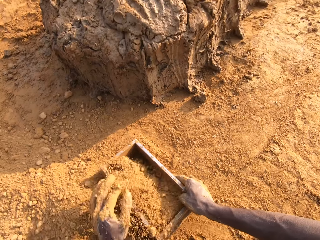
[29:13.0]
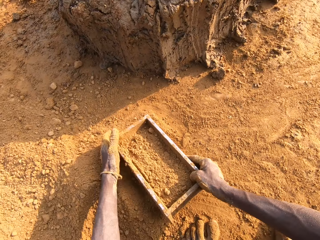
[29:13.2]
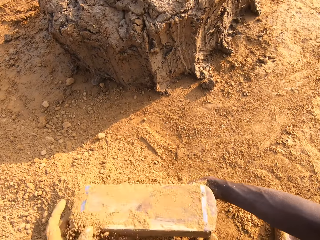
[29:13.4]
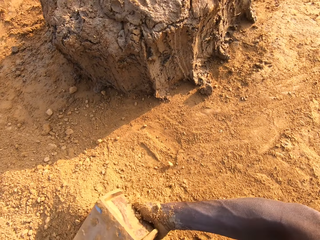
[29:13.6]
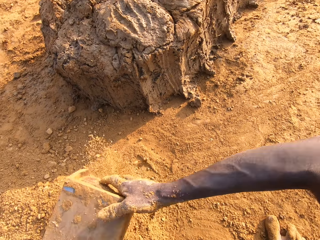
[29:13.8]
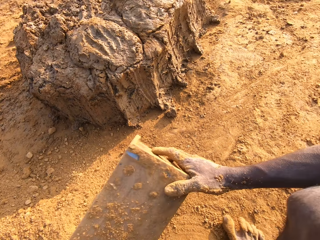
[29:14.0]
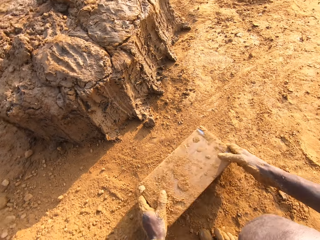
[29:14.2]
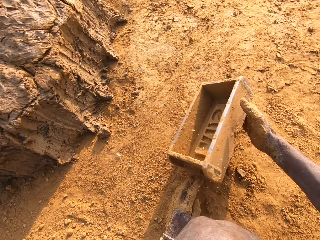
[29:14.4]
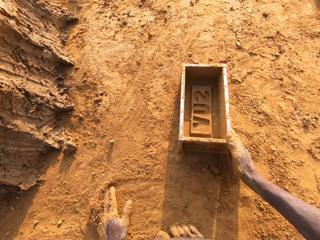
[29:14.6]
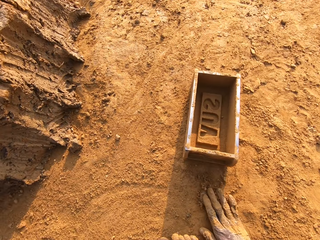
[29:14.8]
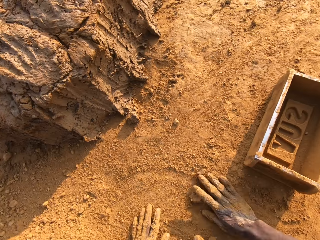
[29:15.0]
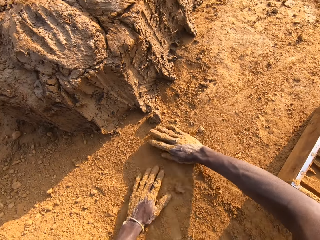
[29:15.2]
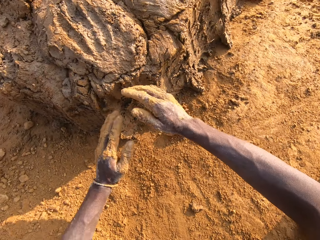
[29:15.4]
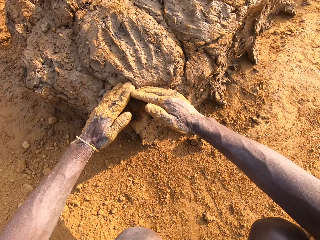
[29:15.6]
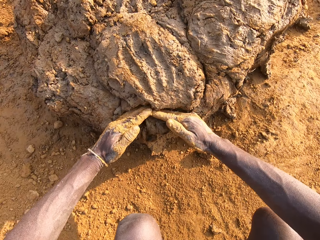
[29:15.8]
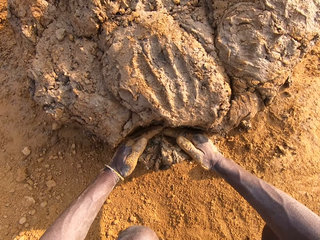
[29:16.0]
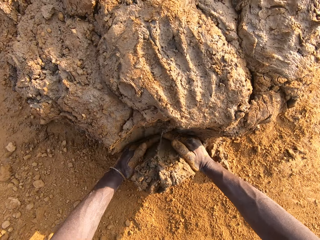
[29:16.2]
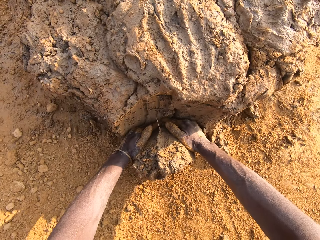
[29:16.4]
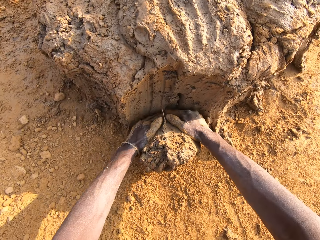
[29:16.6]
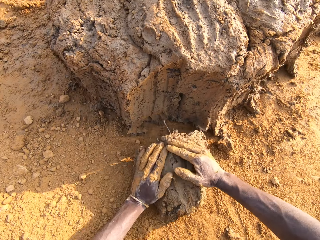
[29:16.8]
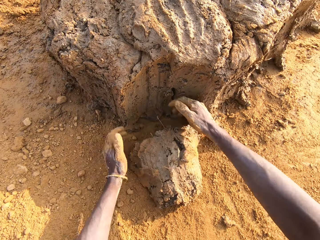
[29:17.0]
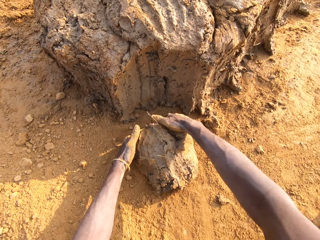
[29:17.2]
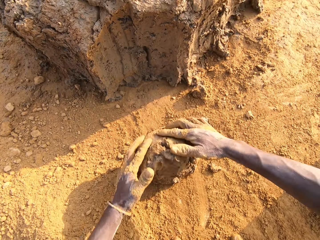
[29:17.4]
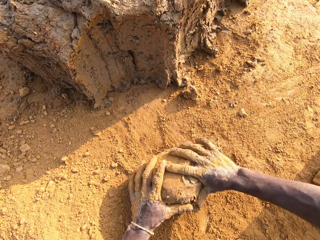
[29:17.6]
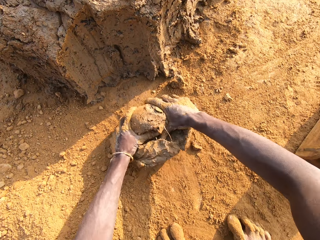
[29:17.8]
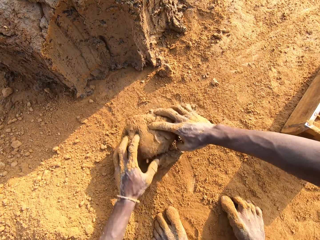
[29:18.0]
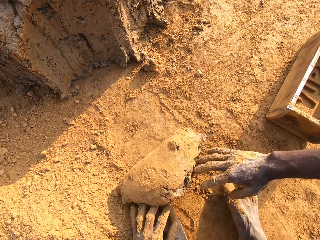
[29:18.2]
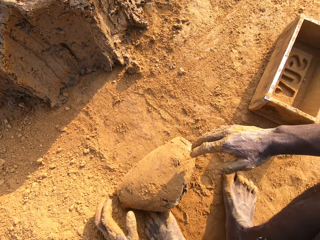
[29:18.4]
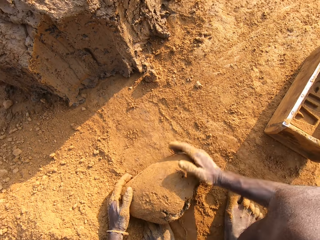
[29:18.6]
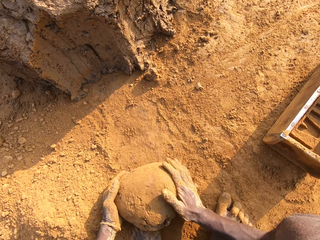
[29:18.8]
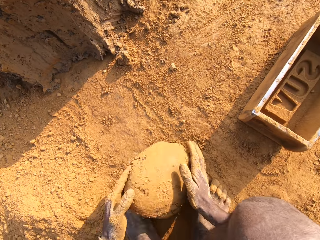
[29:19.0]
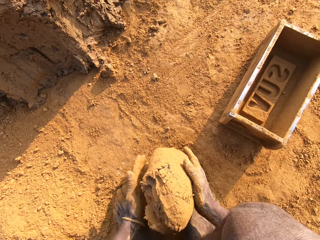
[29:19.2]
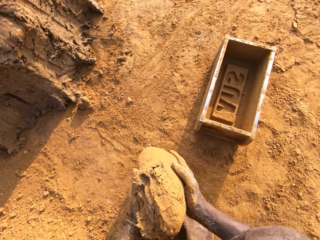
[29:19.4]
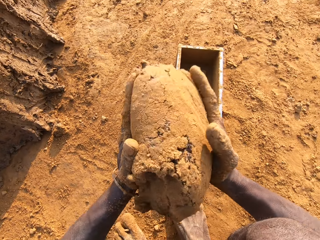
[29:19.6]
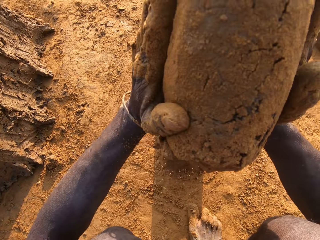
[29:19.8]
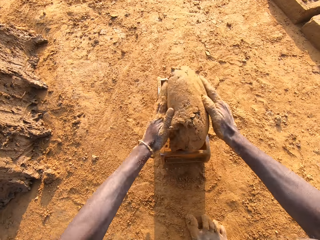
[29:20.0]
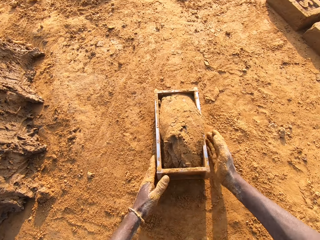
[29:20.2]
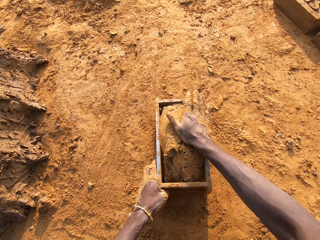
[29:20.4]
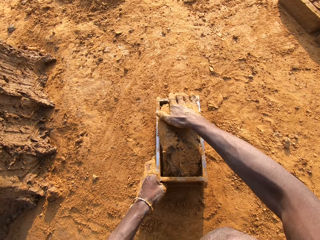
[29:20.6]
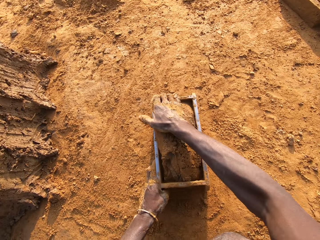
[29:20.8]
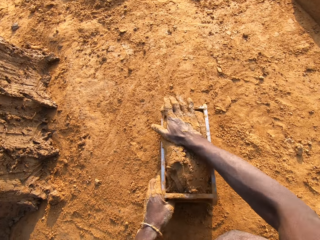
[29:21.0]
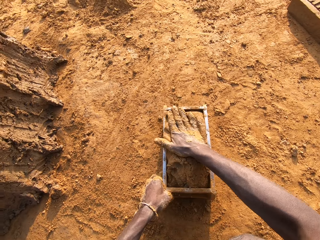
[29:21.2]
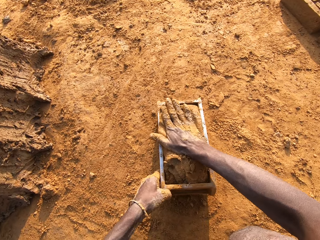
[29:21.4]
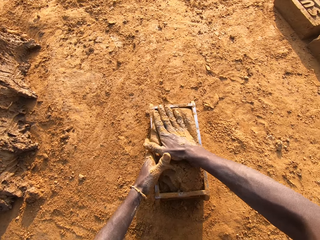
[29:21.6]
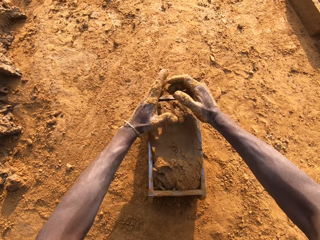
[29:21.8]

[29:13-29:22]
The camera wearer pours out sand from the brick mold on the ground. He puts the brick mold on the ground. He slides his hands on the ground. He cuts out mortar from the heap of mortar with his hands. He puts mud in the brick mold. He molds the mortar on the ground. He loads the mortar into the brick mold.

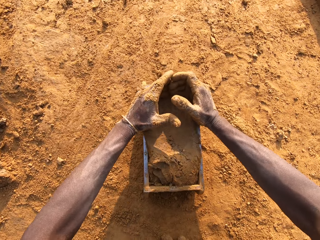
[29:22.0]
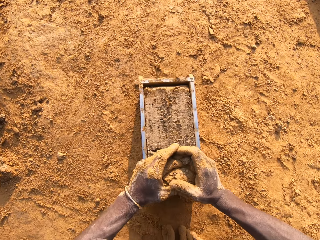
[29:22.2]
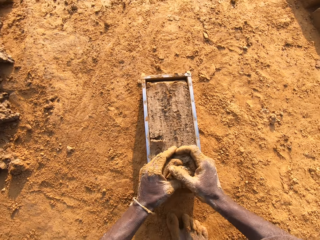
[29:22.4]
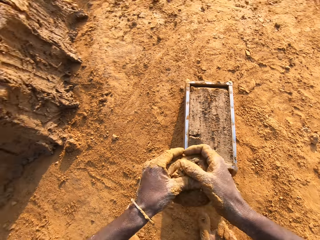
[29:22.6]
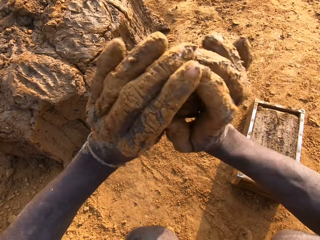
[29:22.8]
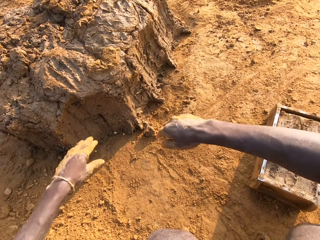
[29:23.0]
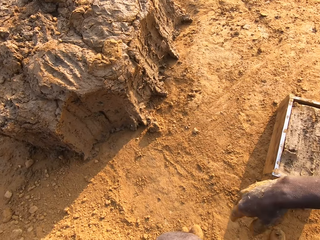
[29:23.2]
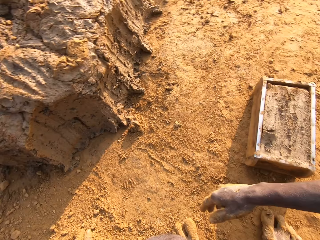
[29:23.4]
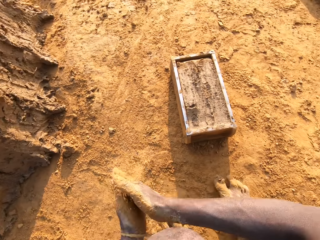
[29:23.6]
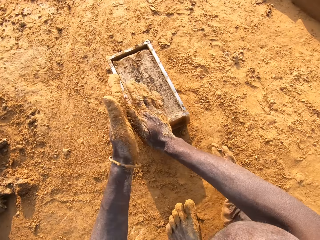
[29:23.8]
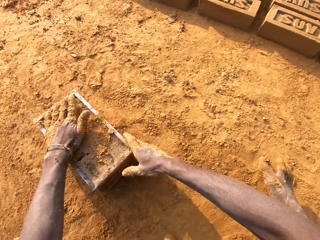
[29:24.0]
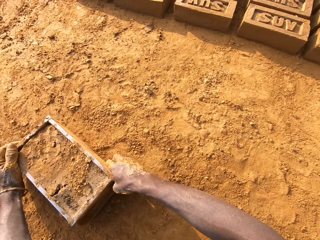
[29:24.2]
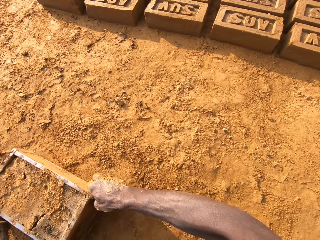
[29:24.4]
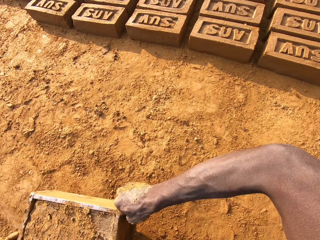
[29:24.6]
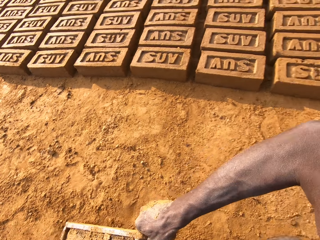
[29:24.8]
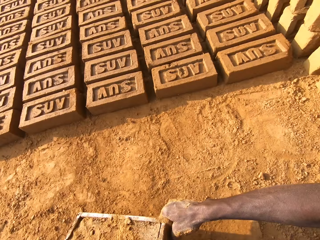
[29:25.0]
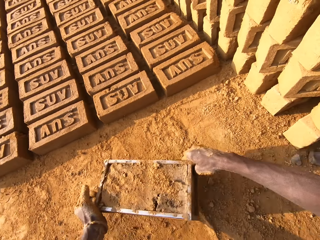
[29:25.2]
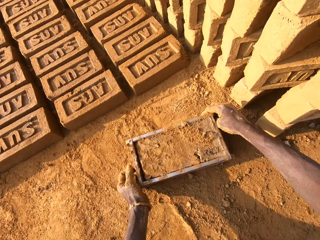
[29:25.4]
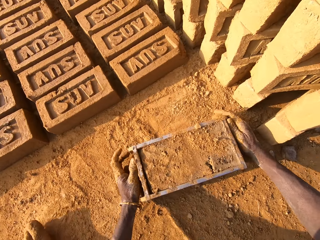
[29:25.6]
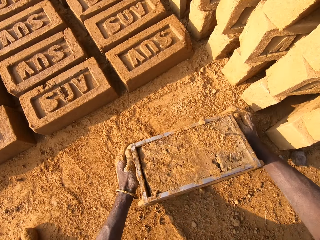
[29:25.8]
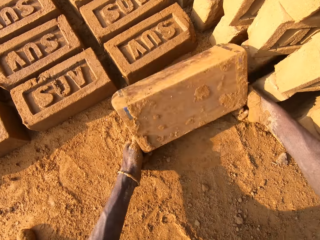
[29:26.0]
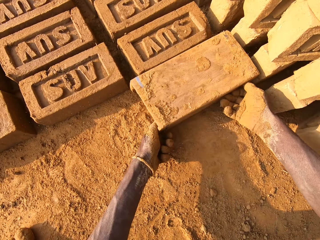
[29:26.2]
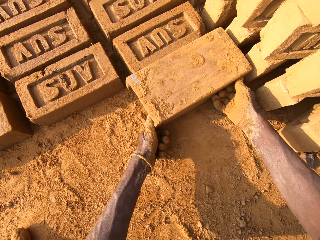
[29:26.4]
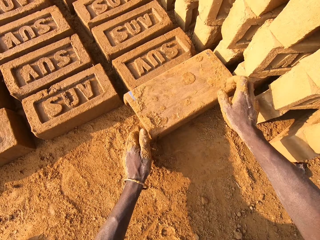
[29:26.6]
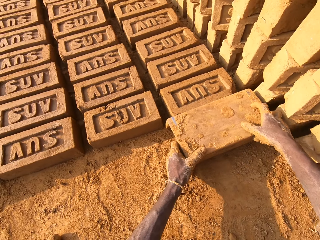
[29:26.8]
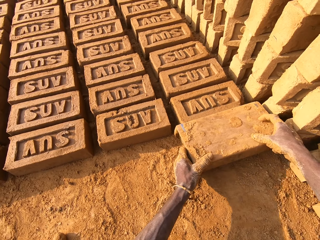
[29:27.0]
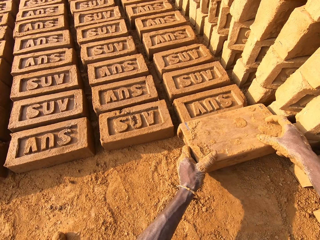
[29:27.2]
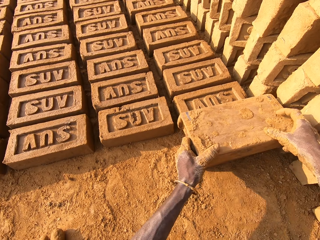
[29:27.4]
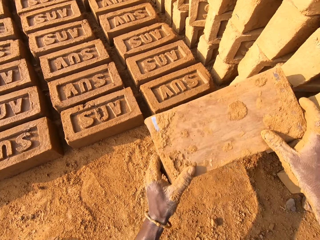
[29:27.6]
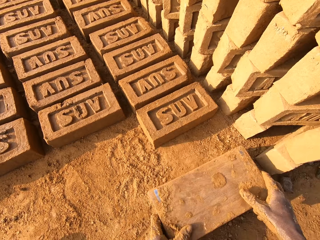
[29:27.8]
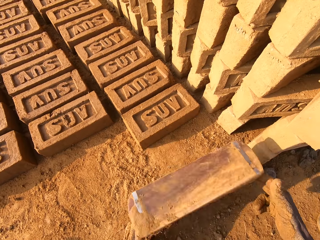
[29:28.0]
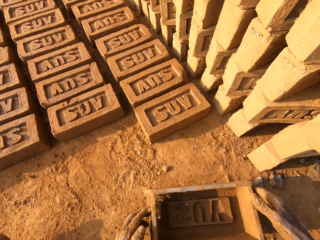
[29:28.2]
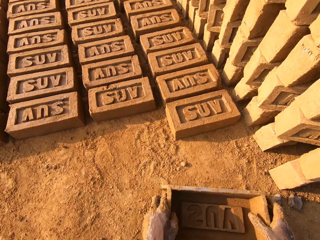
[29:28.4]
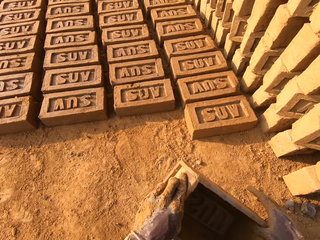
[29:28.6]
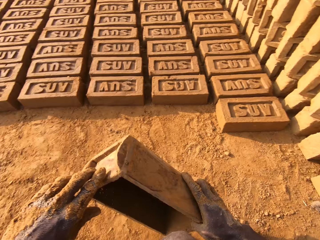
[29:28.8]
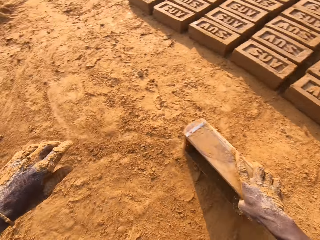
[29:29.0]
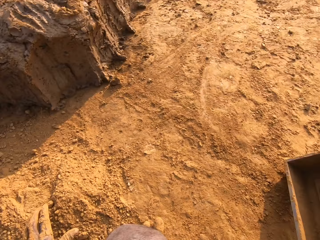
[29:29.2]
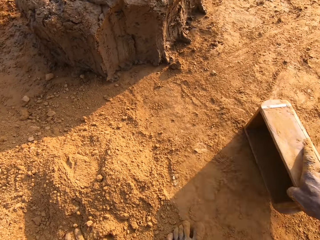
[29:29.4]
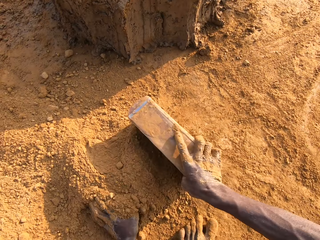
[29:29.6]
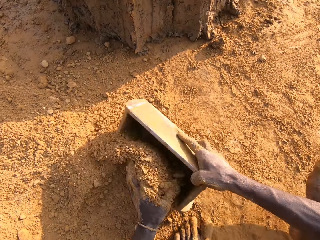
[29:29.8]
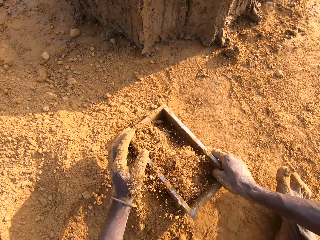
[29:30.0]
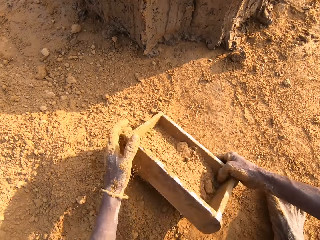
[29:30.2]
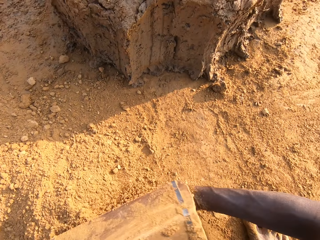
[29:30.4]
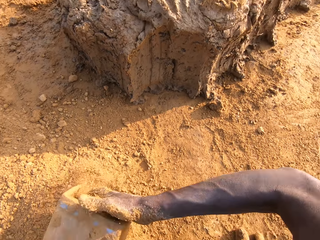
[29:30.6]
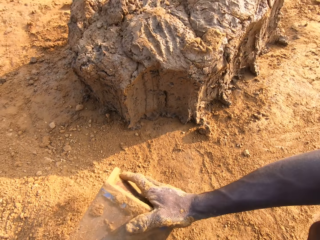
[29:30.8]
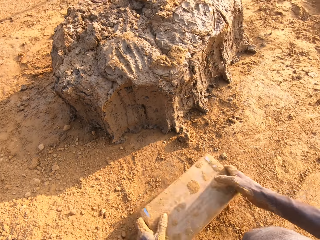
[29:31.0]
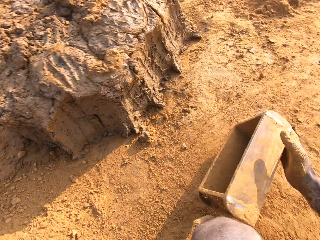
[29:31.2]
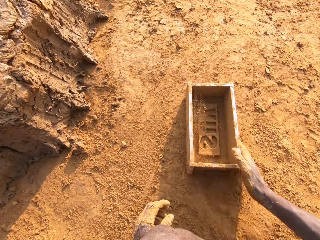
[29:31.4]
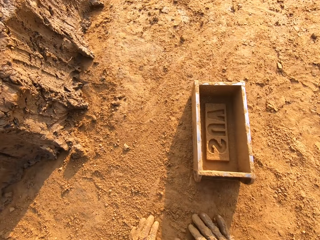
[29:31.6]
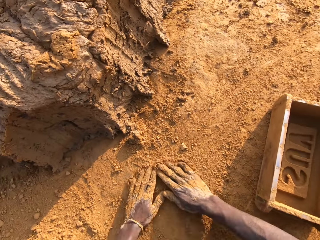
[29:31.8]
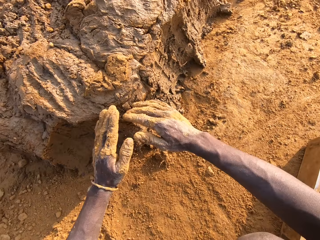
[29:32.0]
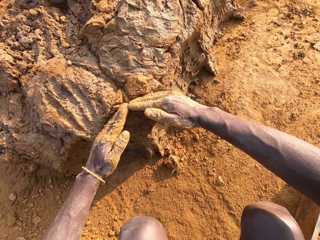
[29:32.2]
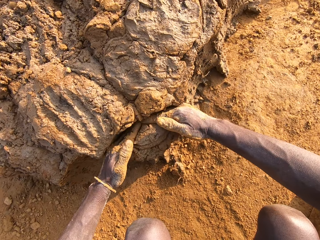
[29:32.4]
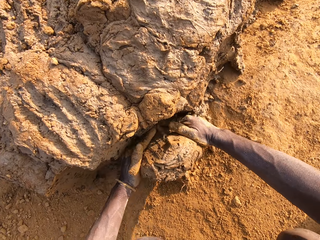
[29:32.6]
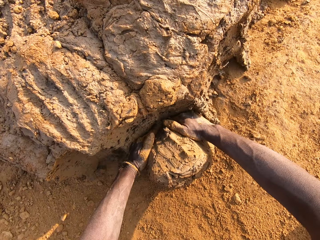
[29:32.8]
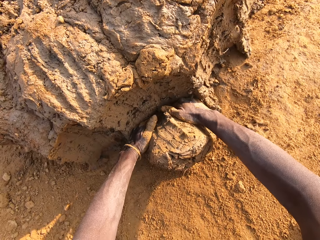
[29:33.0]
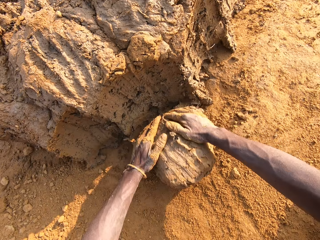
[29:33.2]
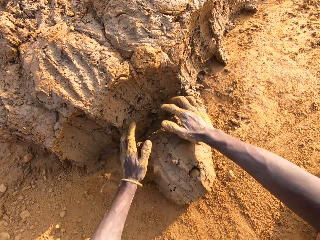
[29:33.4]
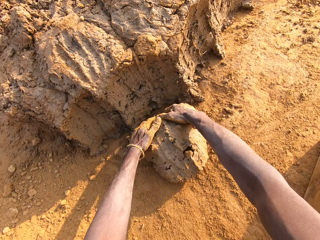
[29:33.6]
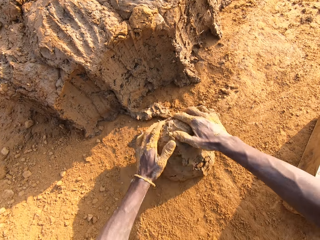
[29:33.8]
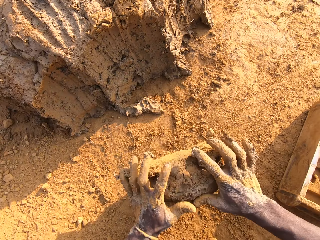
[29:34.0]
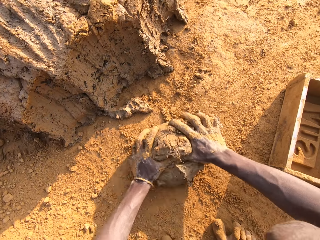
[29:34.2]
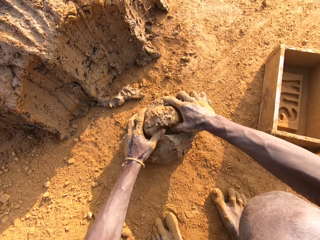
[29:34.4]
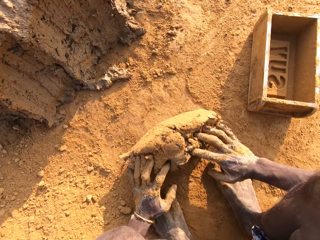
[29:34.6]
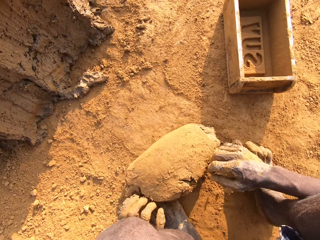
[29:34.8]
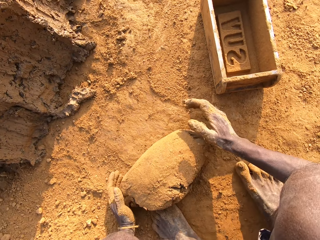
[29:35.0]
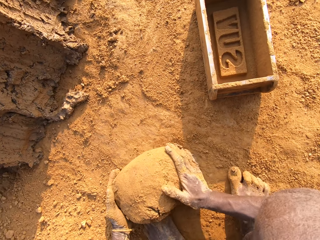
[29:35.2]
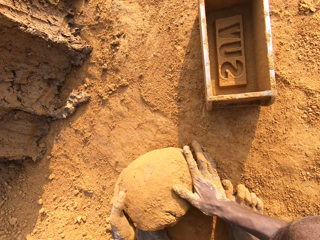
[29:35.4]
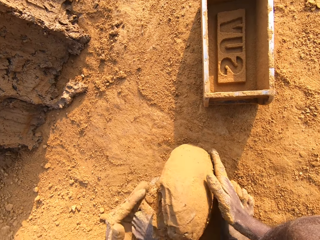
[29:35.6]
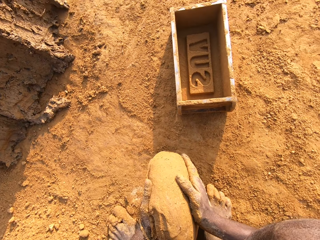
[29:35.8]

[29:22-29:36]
The camera wearer scrapes mortar from the brick mold with his hands. He drops the mortar in his hand on the heap of mortar. He packs sand with his left hand. He dusts the sand over the brick mold with both hands. He moves the brick mold closer to the bricks on the ground. He flips the brick mold upside down. He molds the brick. He removes the brick mold from the brick. He puts the brick mold on the ground and turns the brick mold. He moves the brick mold to the sandy part. He puts dry soil in the brick mold. He packs the sand with the brick mold. He pours out the sand from the brick mold on the ground. He puts the brick mold on the ground. He slides his hands on the ground. He puts mud in the brick mold. He cuts out mortar from the heap of mortar with his hands. He molds the mortar on the ground.
